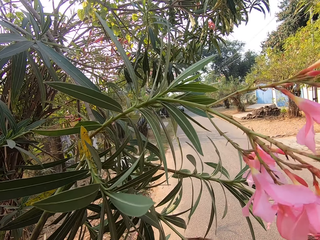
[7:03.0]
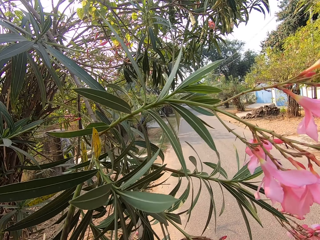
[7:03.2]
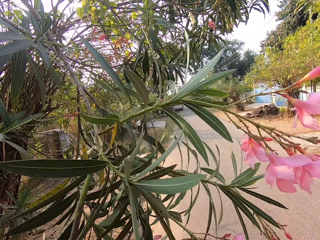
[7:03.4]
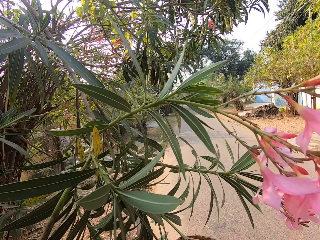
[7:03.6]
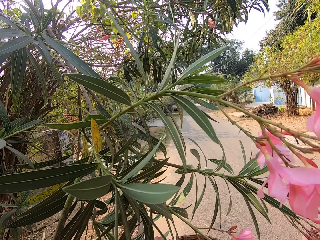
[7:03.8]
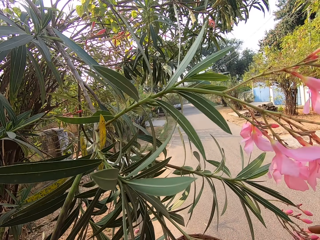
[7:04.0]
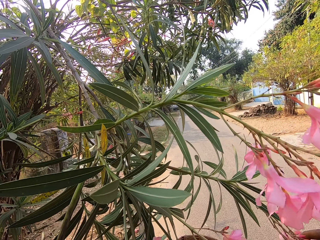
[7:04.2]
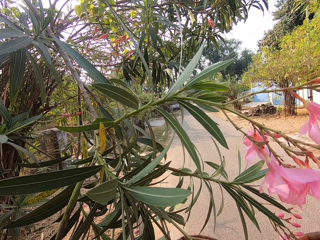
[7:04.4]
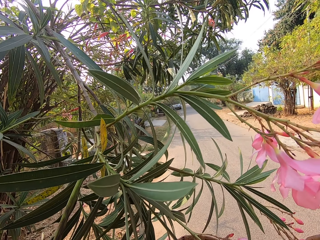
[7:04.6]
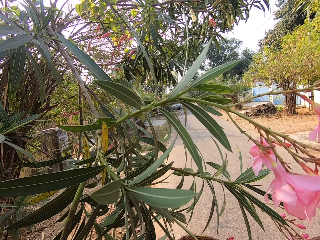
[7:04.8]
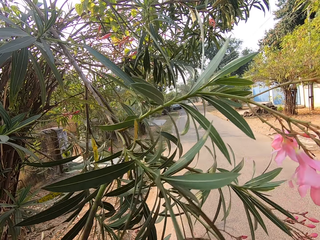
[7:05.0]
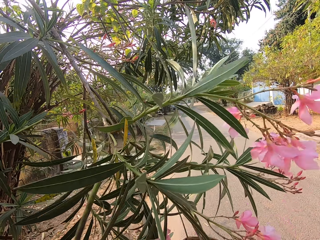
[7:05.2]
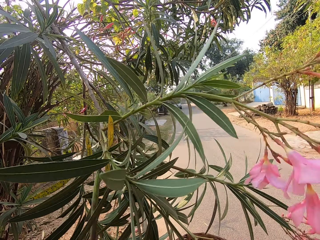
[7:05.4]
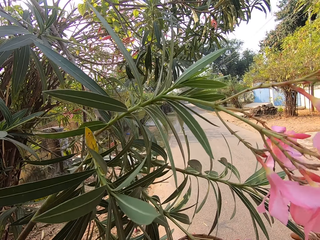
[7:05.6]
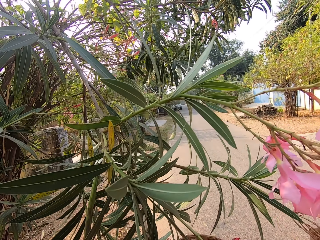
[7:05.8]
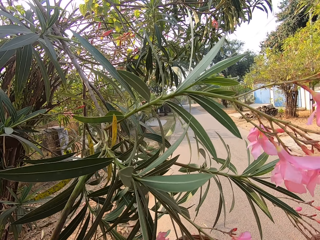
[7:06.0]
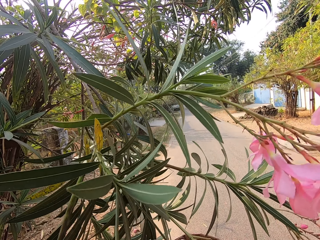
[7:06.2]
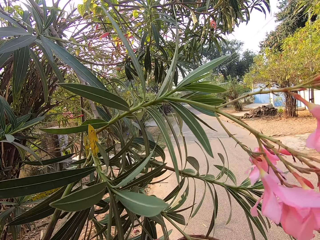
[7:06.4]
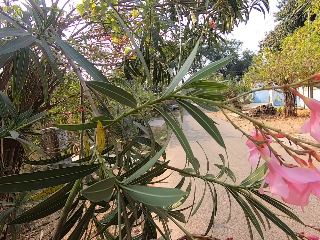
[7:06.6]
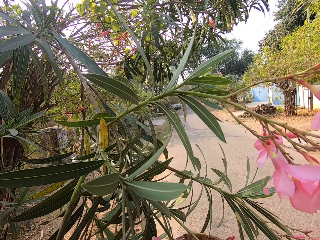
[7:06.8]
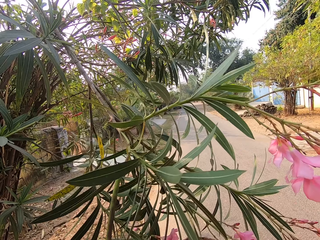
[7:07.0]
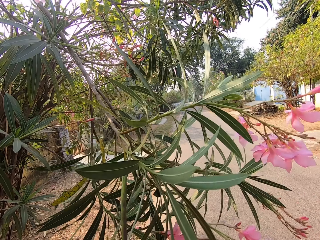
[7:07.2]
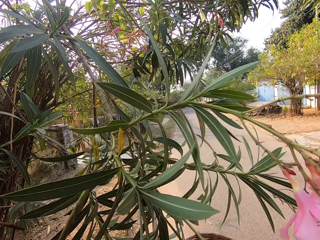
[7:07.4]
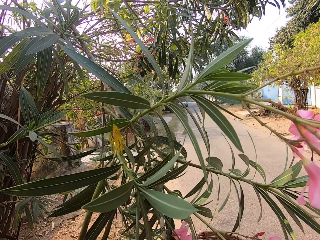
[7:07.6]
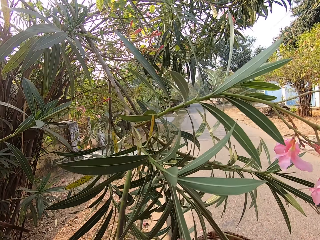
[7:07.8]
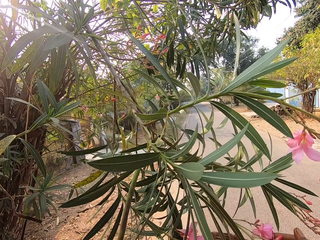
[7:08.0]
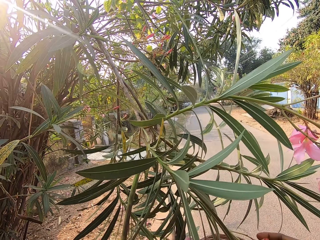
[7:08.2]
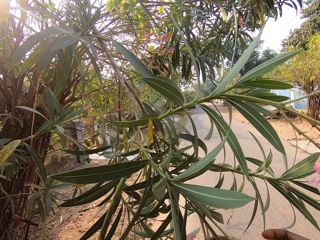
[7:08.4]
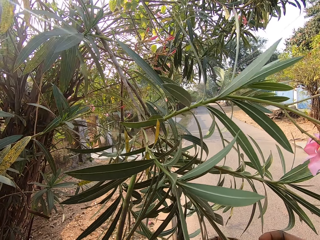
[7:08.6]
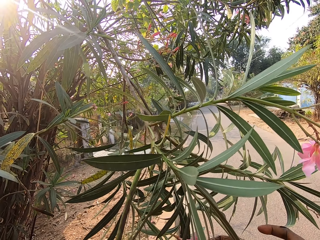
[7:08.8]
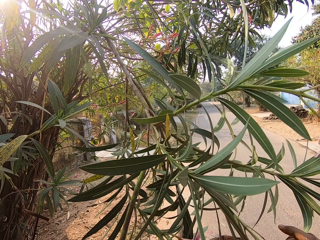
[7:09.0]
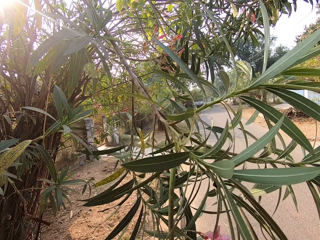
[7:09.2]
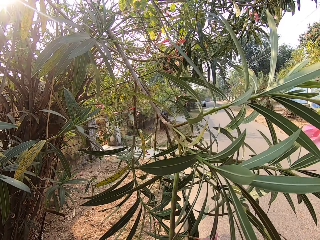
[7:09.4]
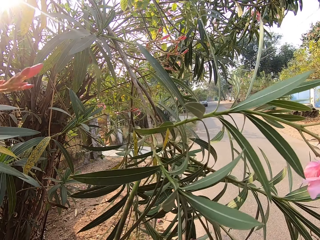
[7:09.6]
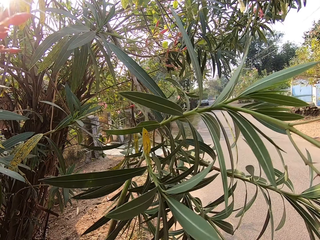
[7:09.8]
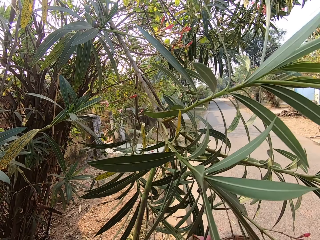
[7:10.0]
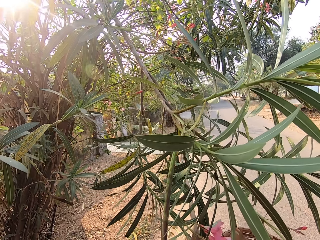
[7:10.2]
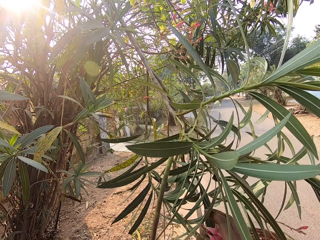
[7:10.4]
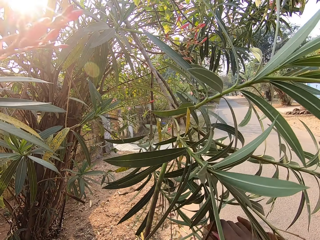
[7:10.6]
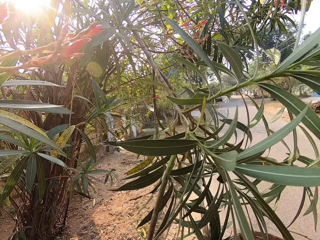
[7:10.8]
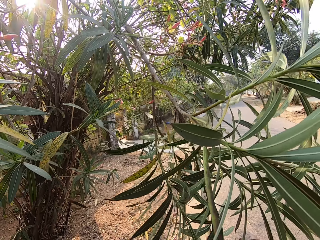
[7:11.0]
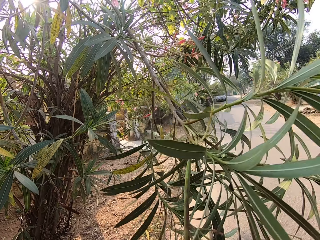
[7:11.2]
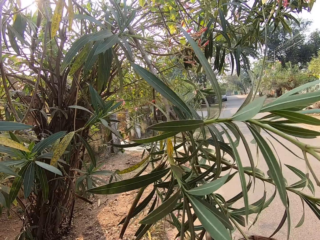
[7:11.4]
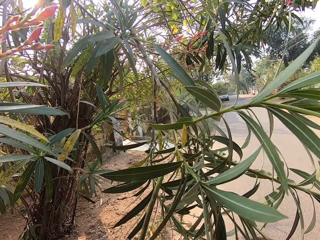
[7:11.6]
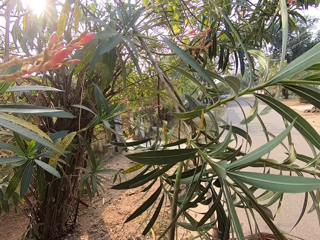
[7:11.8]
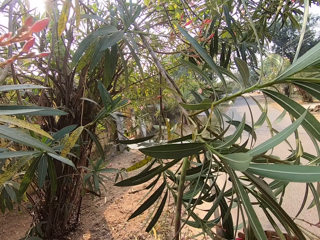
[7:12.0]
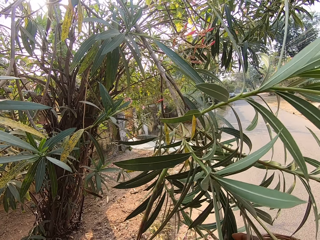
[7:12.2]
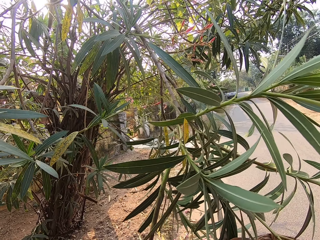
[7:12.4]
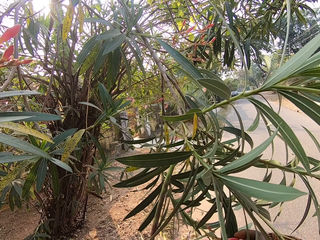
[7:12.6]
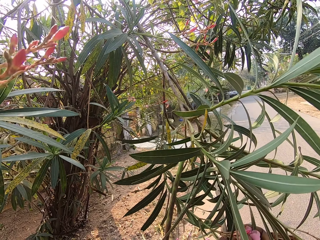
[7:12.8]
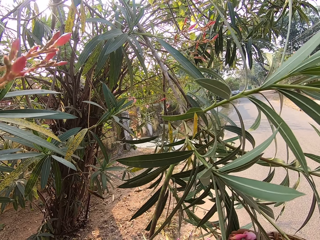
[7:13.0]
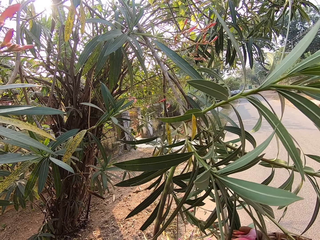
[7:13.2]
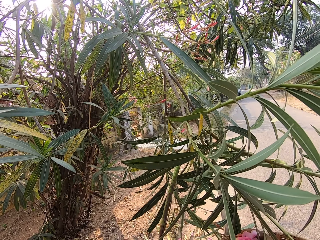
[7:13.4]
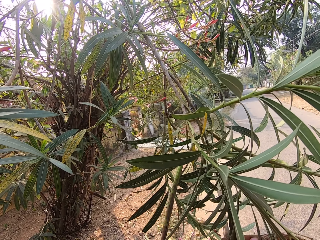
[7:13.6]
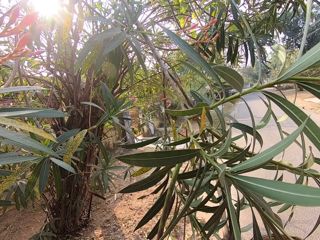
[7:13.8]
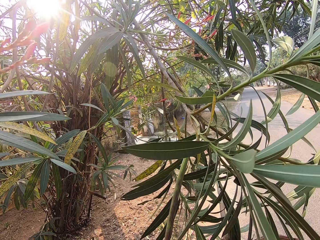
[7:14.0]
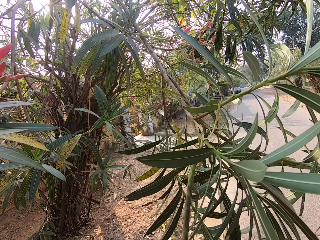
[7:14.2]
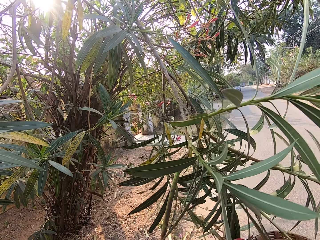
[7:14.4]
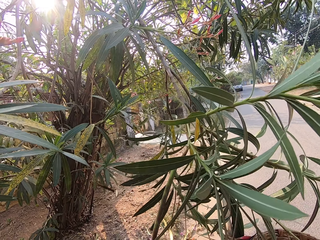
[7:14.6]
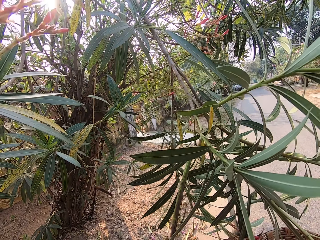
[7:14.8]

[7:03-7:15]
The camera wearer plucks flowers from the tree with her right hand.

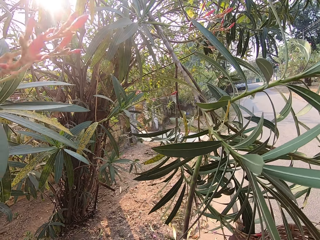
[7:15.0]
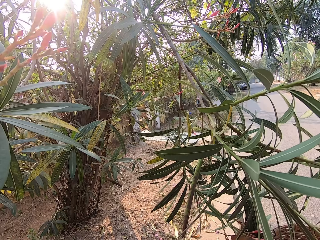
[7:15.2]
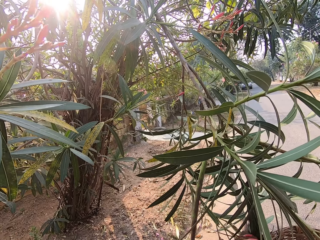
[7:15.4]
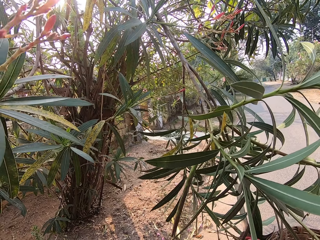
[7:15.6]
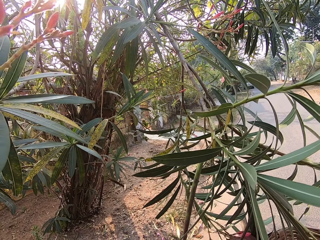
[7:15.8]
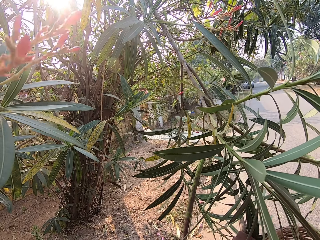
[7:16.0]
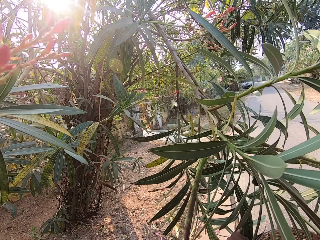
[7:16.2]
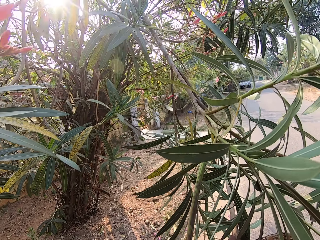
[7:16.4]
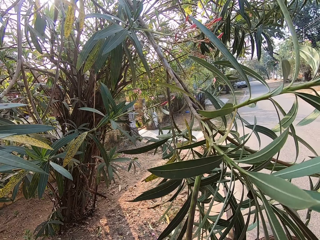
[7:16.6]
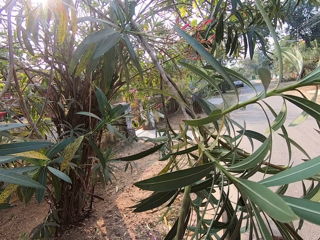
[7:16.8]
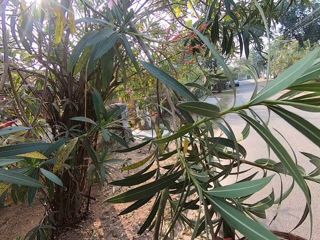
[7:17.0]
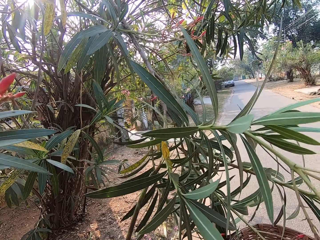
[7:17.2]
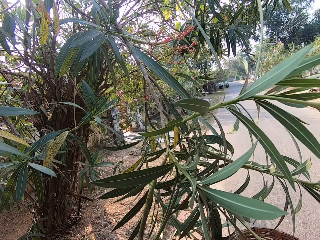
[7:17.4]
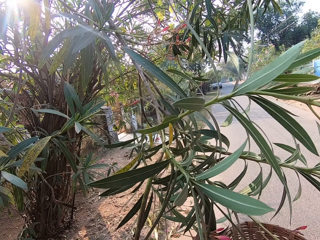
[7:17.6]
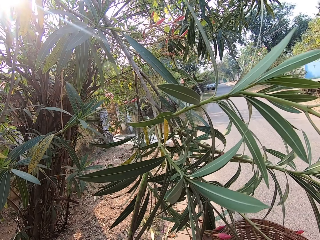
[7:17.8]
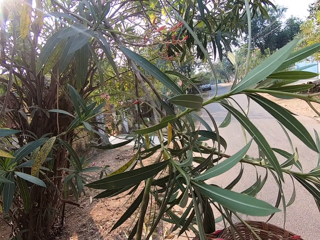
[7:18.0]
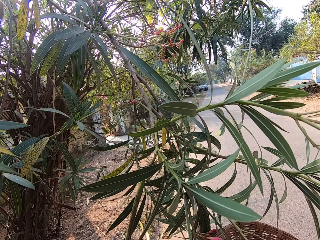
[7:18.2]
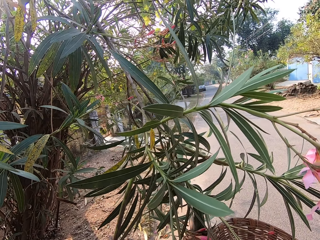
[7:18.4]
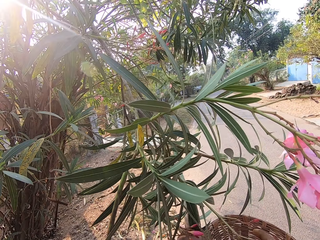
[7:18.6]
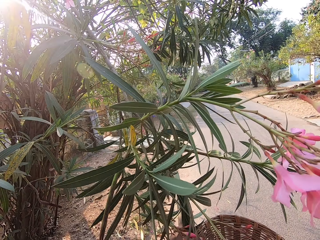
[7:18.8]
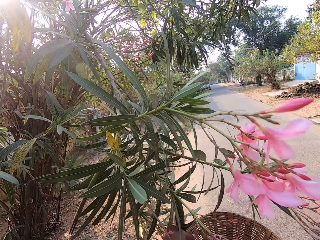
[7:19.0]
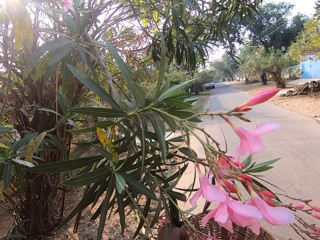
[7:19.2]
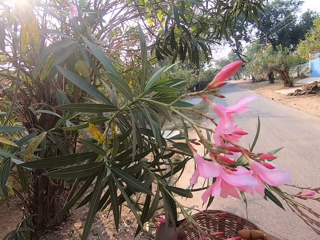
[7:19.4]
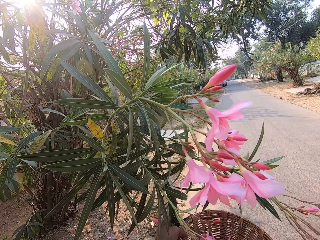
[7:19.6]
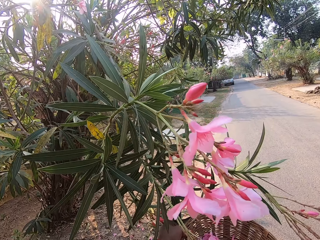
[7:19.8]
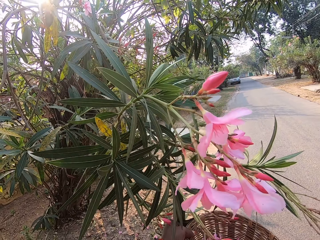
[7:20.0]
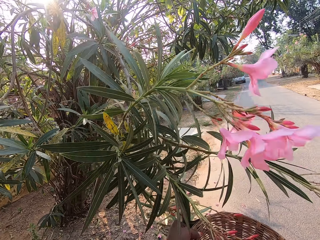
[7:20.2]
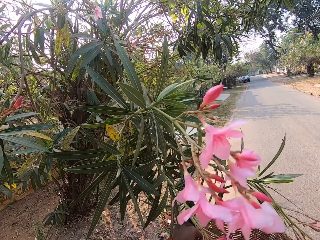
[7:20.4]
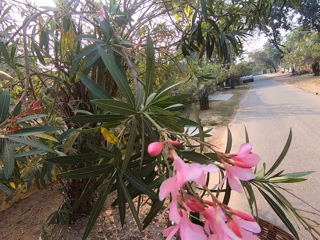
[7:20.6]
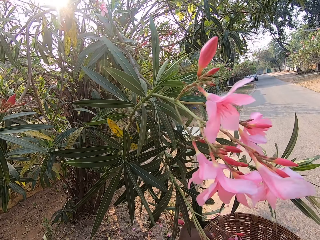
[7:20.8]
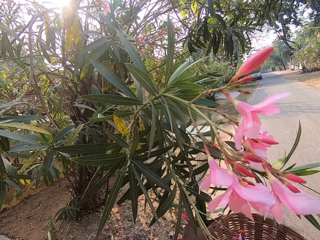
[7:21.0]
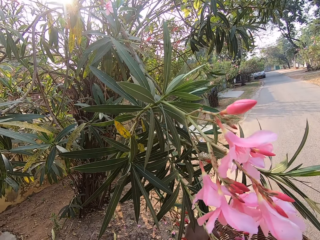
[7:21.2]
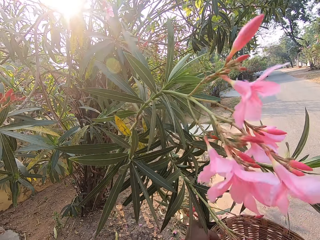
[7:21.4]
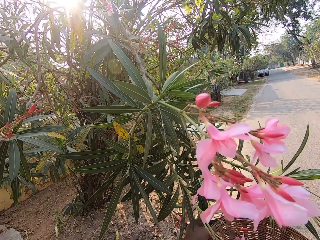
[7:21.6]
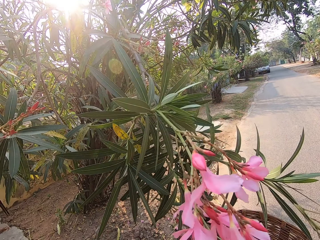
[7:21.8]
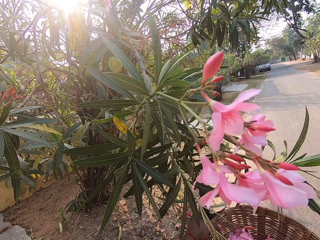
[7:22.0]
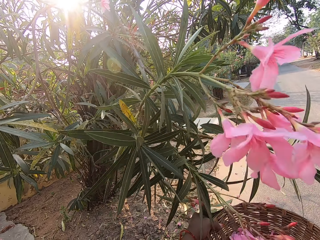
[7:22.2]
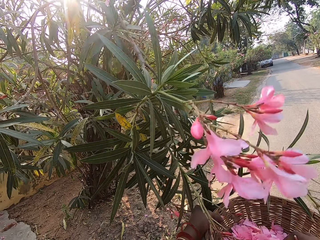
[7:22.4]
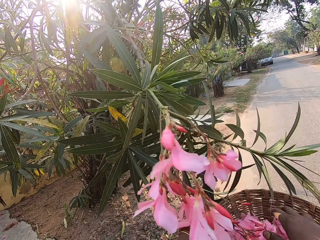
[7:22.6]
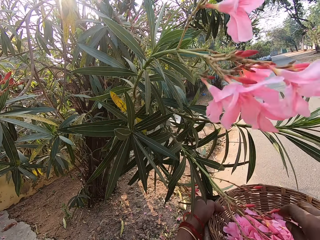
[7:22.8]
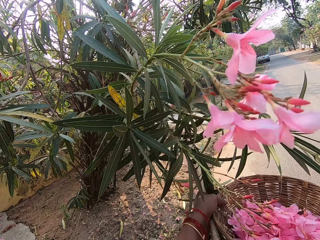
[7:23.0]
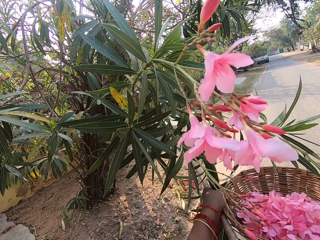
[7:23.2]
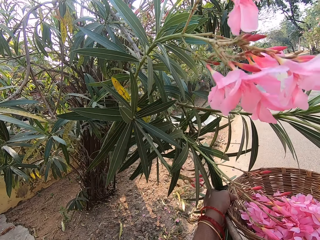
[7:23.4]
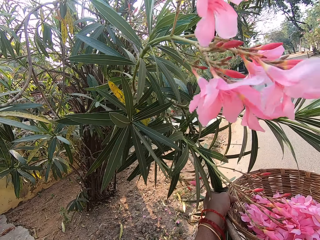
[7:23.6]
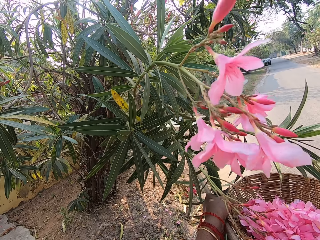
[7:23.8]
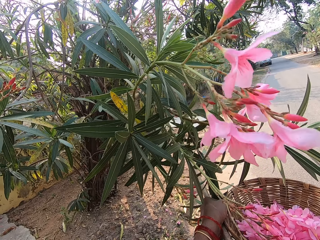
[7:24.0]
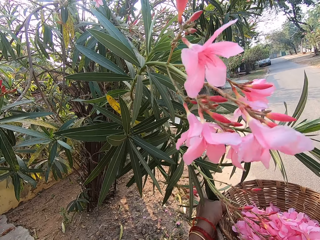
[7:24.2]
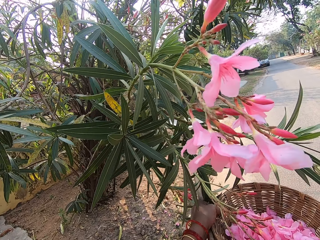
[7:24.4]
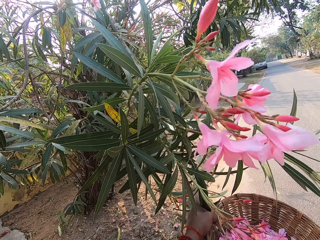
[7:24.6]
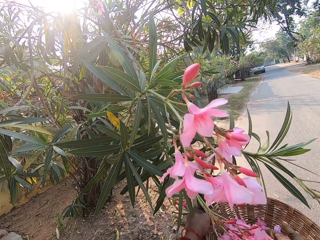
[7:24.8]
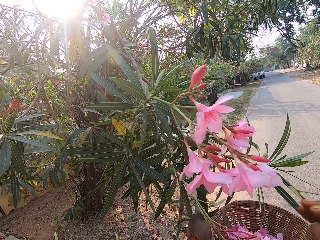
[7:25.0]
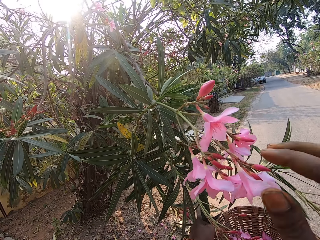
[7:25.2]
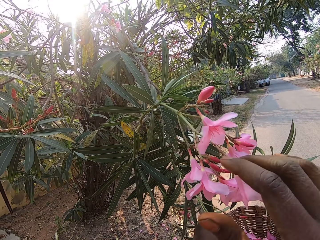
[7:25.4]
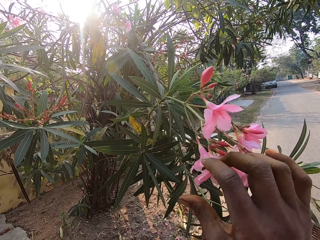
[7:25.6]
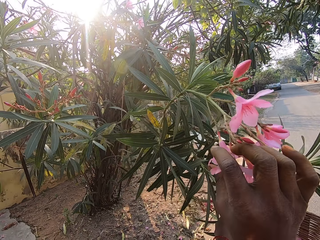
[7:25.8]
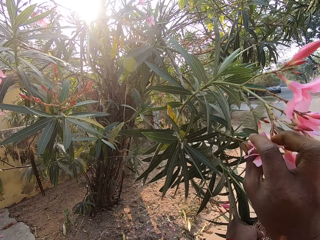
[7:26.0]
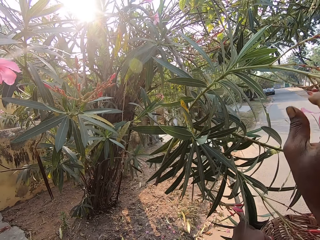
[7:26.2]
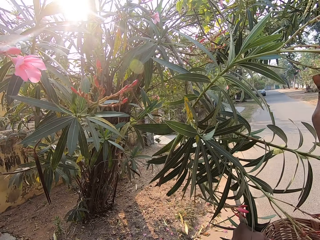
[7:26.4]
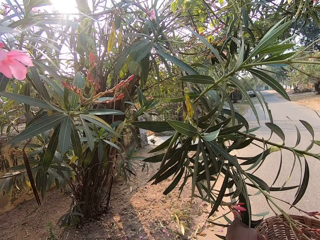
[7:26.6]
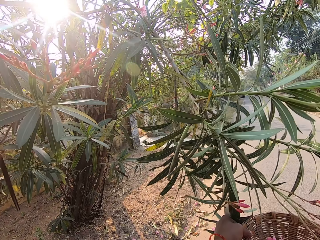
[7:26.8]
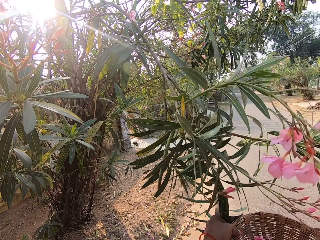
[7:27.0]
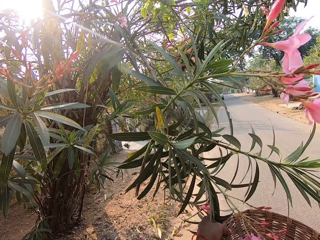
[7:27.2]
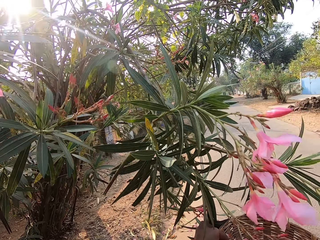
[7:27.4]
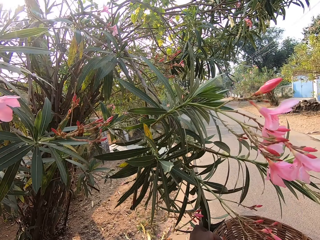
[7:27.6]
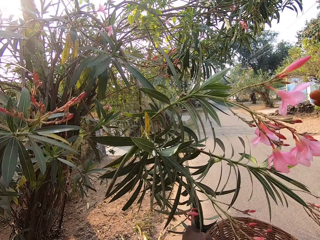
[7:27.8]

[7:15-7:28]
The camera wearer throws the flowers in her right hand in the basket in her left hand. She plucks flowers from the tree with her right hand.
